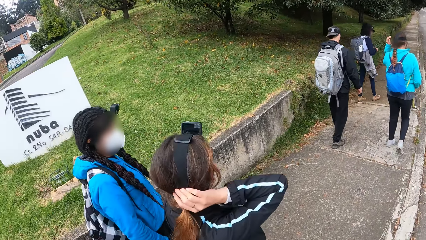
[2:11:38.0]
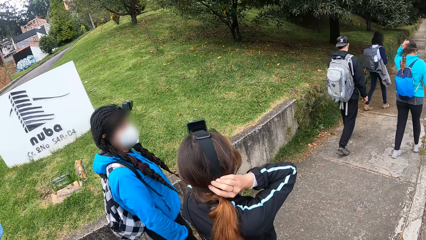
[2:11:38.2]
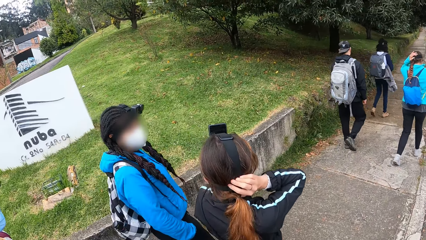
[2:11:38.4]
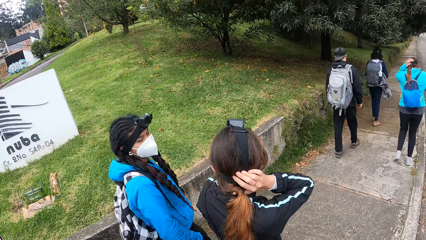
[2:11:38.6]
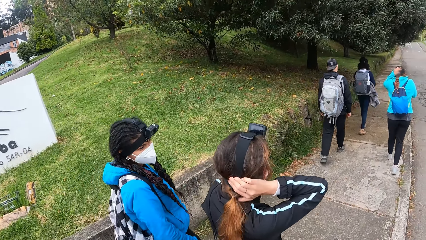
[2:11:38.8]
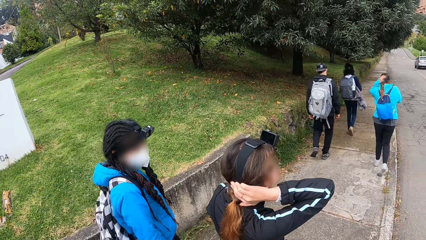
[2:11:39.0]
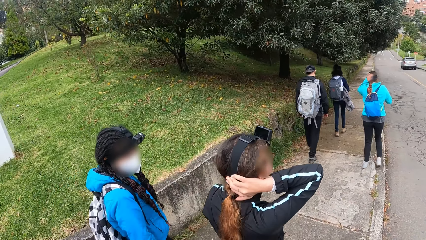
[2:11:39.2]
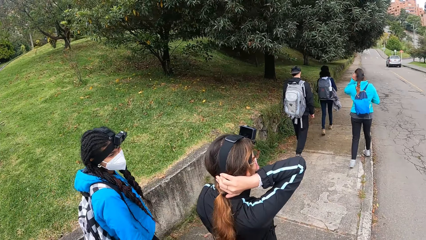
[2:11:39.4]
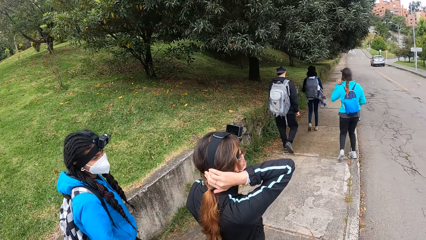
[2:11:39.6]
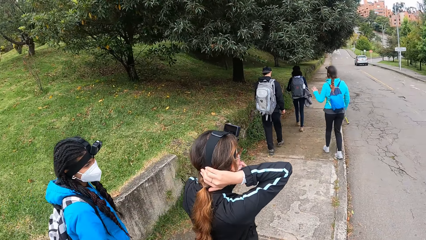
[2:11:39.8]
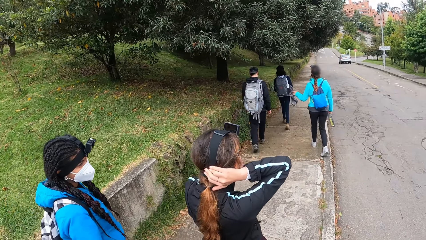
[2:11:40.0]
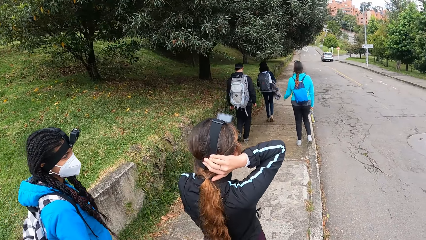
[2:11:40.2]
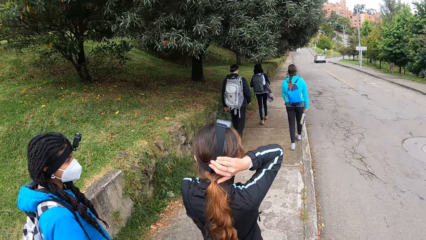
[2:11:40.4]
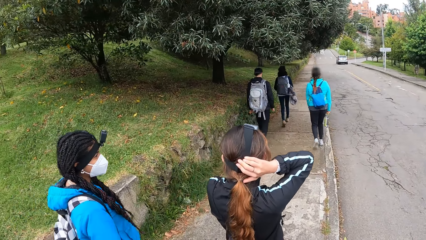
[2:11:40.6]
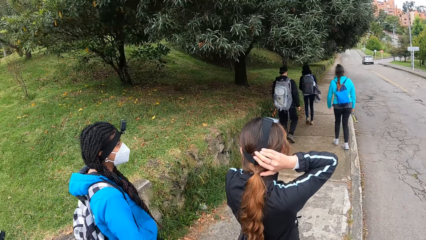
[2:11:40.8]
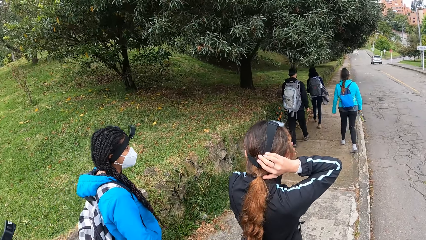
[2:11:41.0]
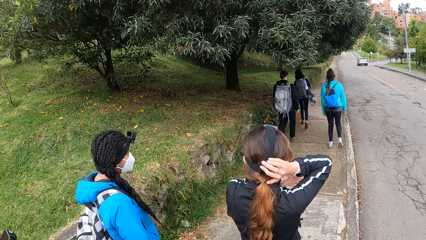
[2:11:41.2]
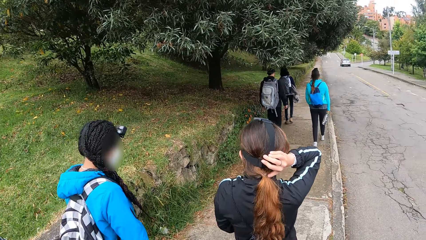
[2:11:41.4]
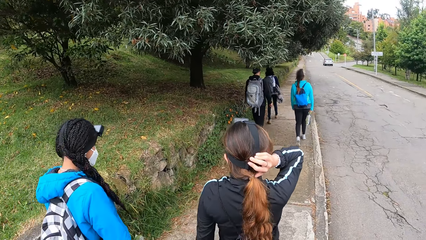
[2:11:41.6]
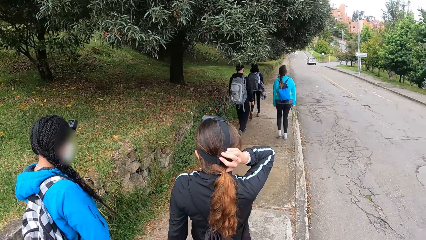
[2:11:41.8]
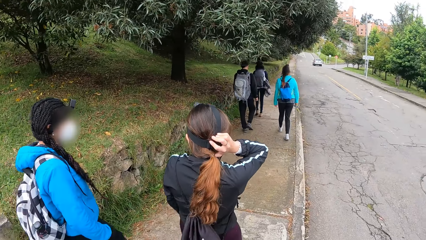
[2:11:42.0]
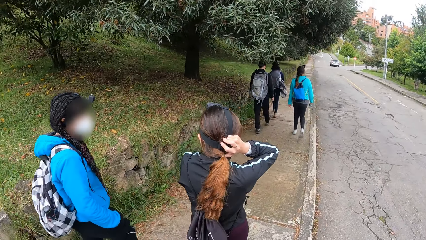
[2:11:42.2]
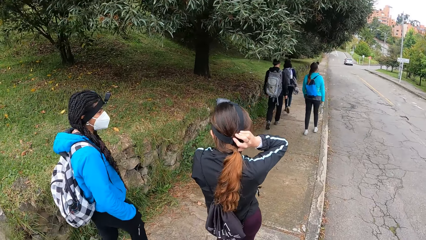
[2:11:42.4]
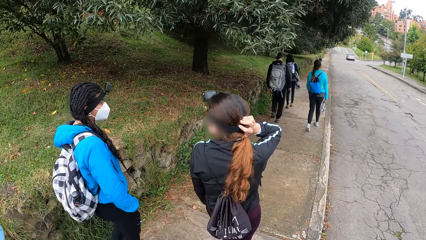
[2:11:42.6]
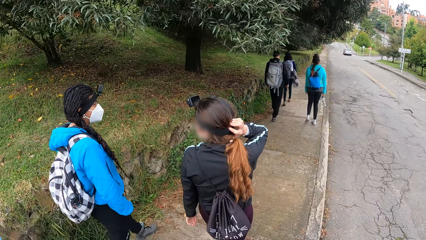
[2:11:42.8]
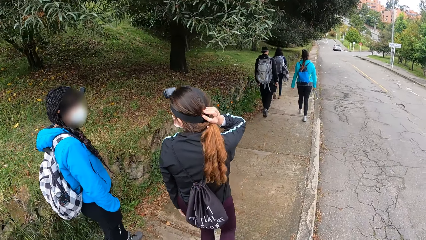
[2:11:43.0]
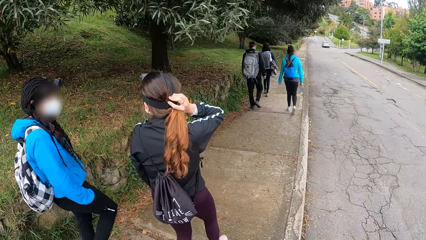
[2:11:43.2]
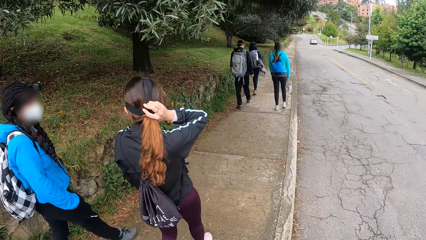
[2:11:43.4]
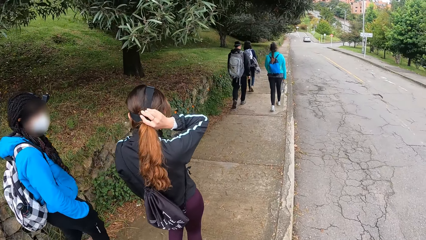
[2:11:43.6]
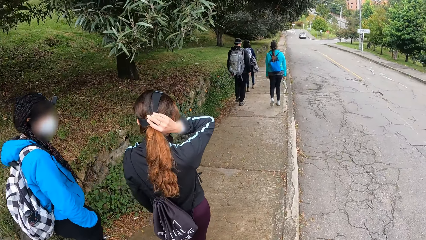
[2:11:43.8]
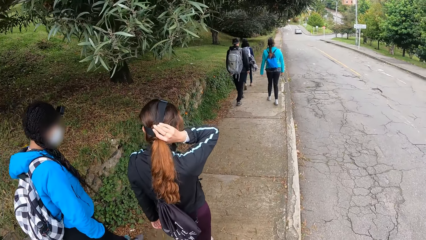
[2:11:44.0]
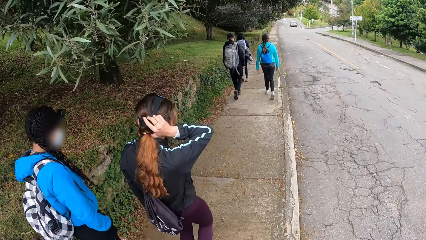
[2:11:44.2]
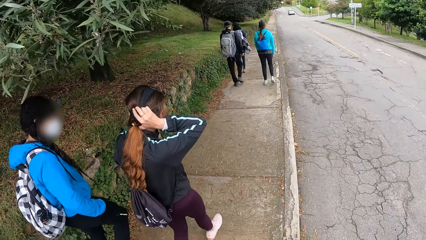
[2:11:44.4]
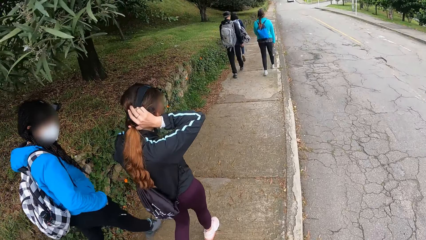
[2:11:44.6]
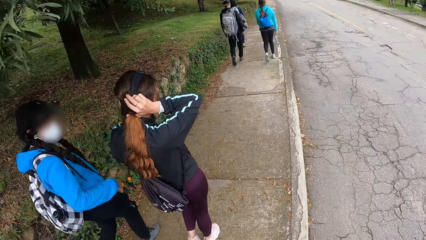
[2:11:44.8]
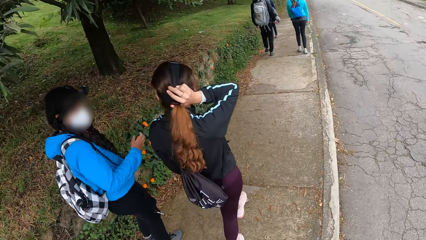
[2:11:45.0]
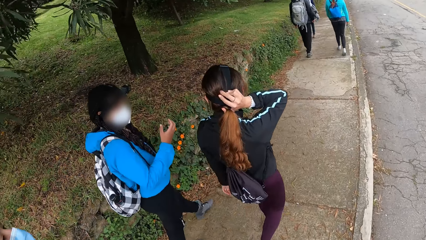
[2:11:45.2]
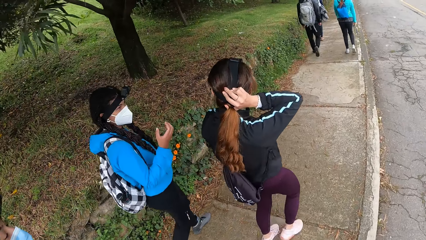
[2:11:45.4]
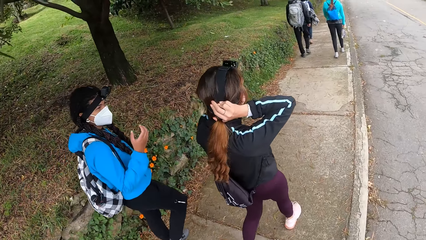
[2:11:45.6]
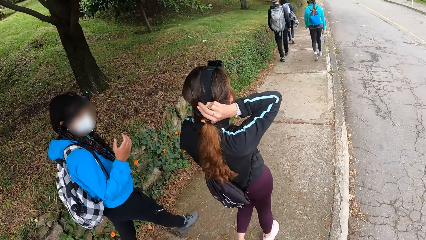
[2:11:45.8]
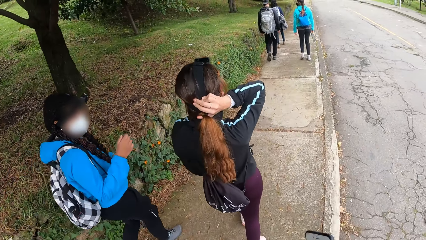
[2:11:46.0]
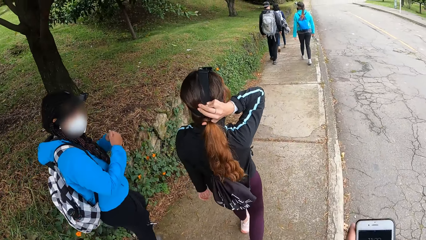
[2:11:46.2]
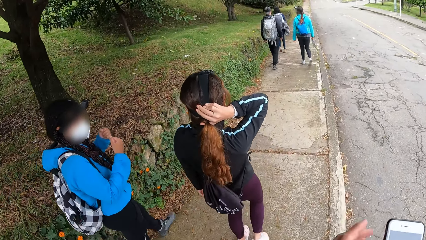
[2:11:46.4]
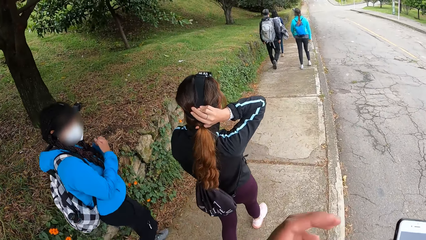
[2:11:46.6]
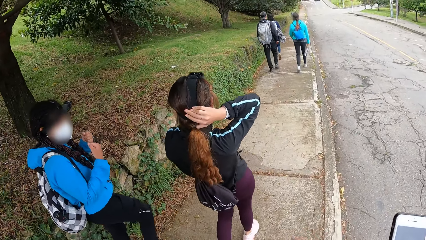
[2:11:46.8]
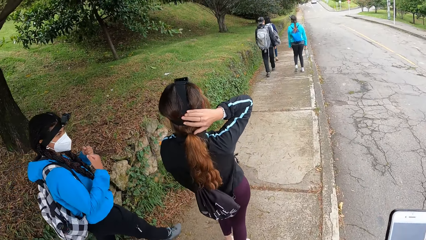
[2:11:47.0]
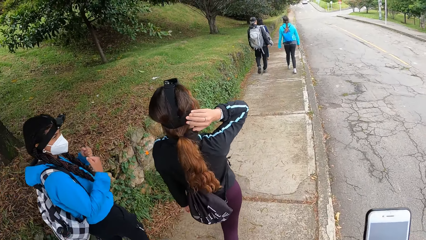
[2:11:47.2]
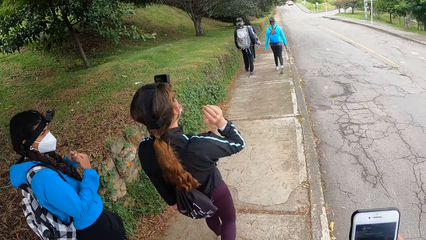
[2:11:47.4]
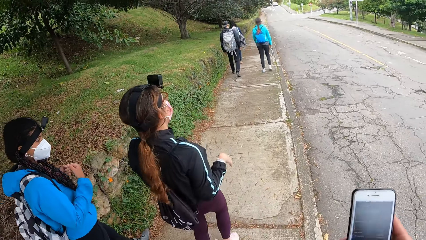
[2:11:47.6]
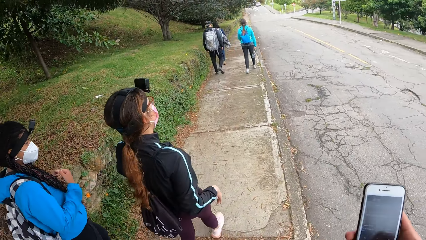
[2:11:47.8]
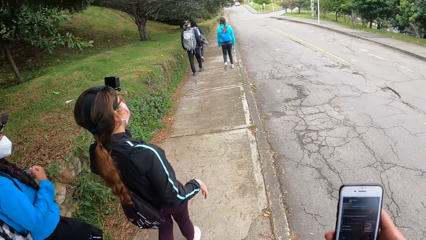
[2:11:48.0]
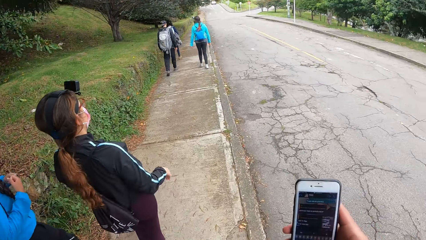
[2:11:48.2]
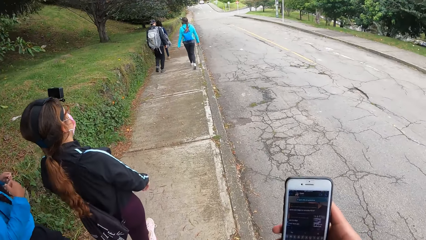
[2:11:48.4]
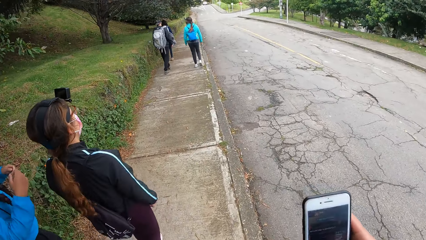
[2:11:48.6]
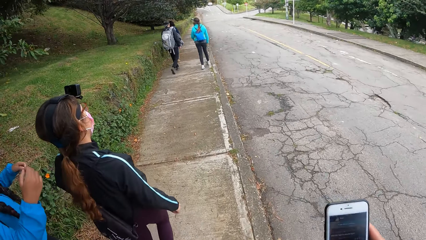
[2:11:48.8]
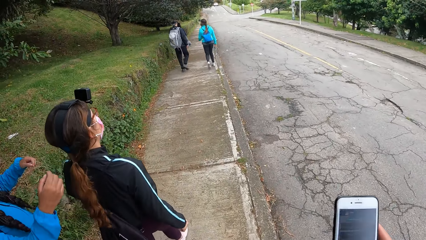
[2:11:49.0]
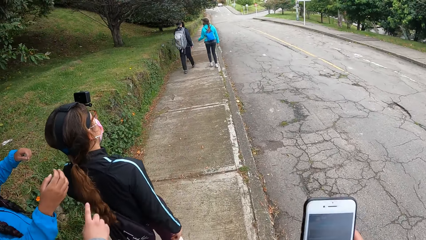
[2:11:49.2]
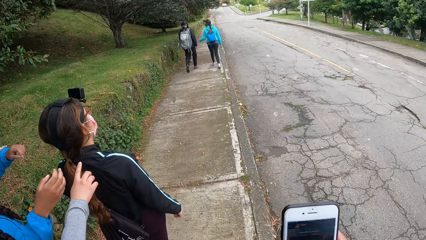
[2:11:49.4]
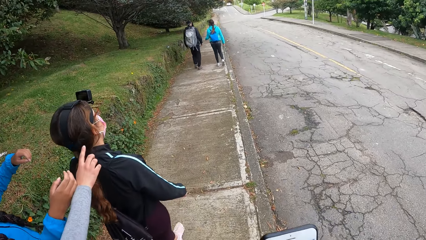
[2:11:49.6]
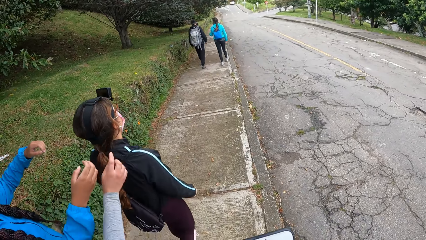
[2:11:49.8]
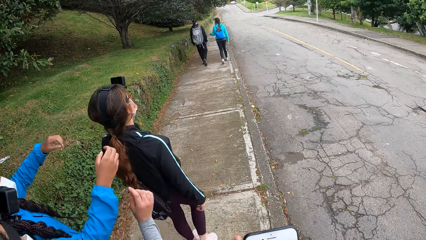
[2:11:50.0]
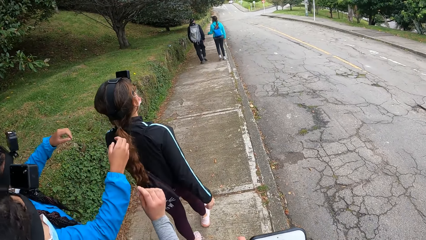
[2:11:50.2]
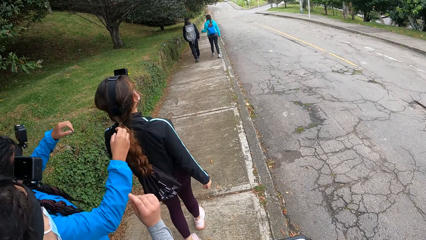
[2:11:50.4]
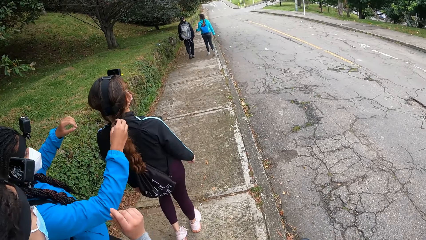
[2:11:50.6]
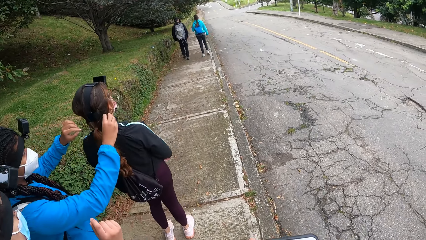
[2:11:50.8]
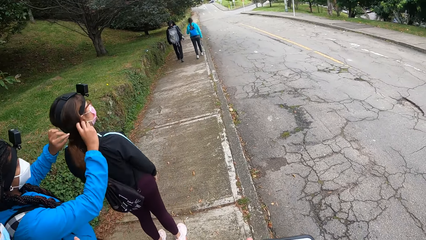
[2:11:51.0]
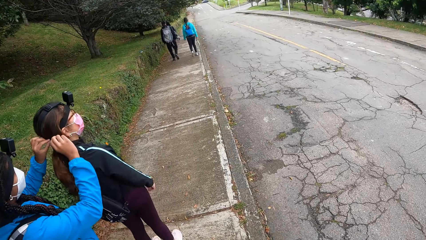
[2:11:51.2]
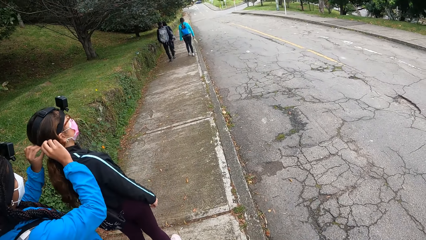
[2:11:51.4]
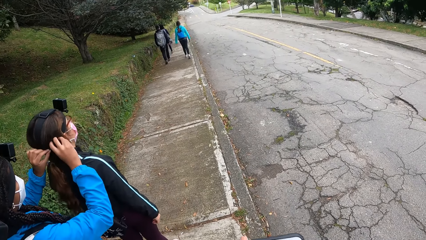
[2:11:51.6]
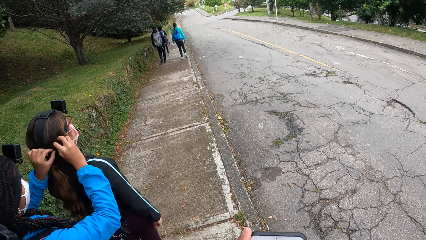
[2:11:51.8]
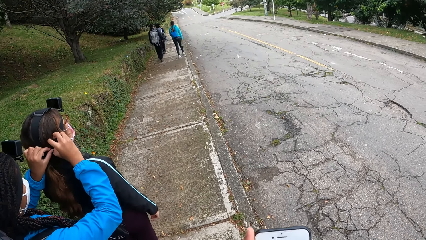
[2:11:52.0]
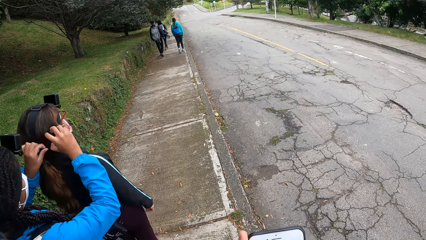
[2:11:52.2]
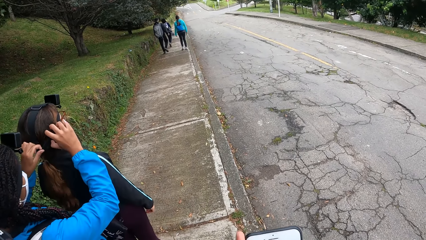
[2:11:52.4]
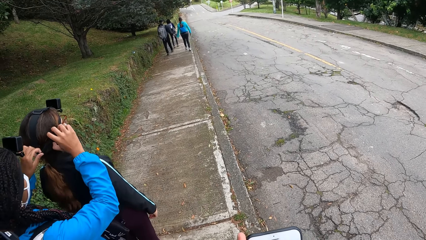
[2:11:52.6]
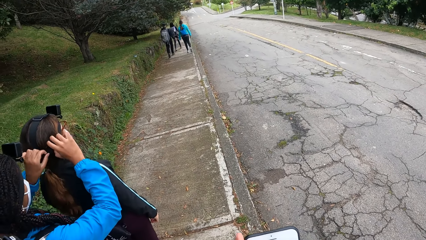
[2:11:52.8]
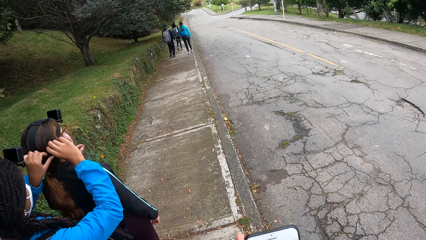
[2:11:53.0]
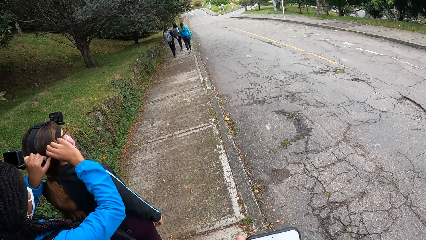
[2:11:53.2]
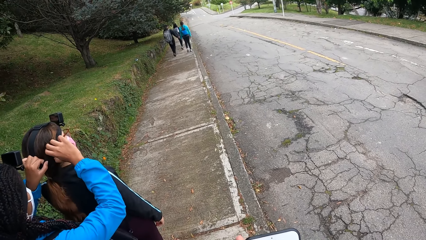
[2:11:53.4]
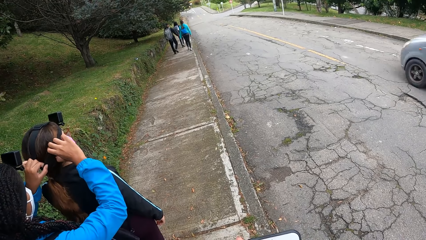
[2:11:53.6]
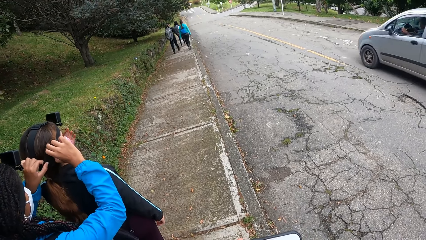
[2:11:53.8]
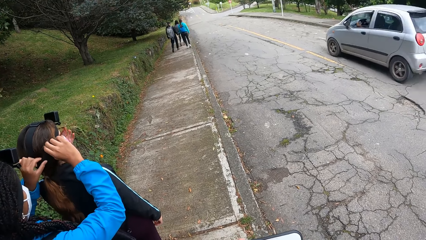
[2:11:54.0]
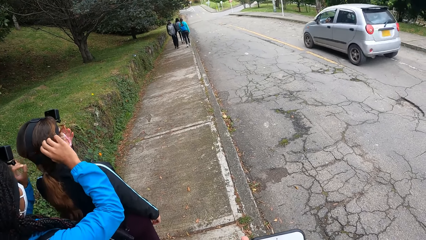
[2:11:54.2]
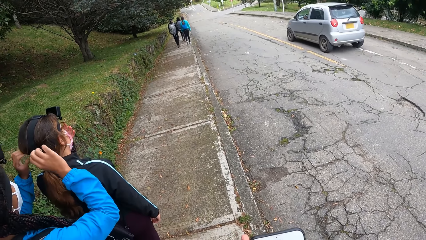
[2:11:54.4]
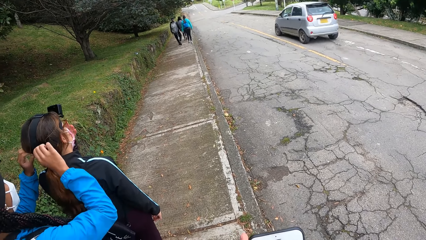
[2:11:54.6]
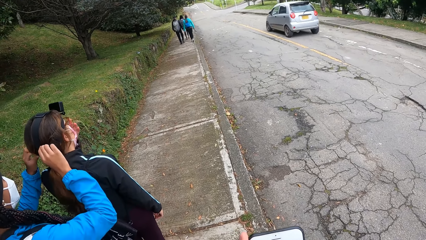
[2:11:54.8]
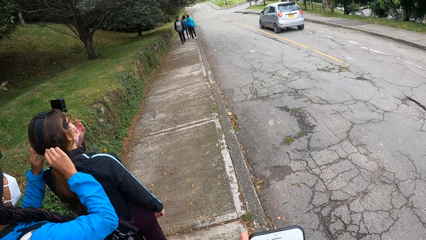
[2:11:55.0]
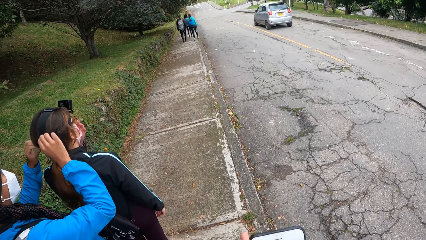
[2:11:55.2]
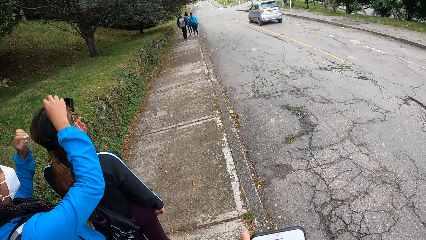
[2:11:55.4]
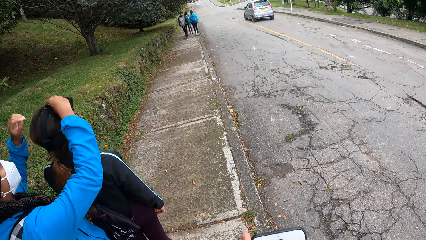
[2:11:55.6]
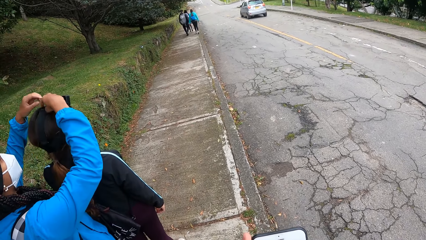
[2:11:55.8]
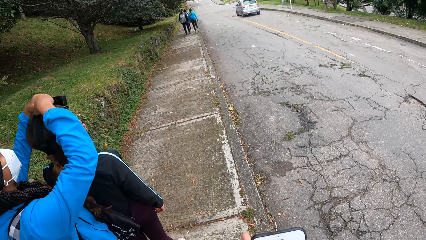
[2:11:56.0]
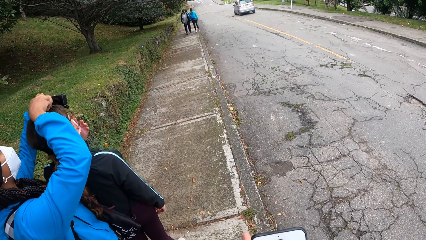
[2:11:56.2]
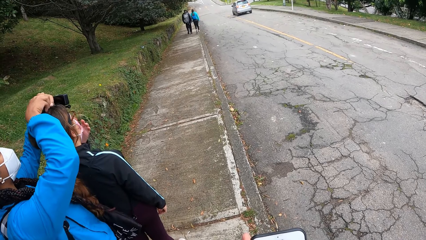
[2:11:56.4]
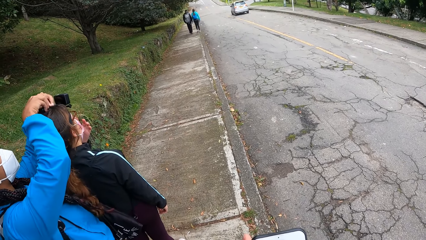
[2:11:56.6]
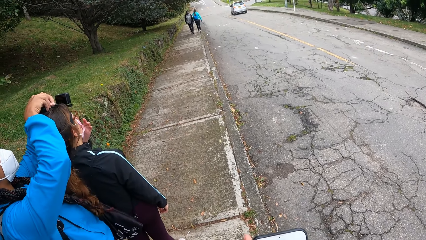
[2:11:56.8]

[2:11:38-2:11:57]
The camera wearer holds the phone in his left hand. He passes the phone from his left hand to his right hand. A woman removes her right hand from the camera band on her head. Another woman points to the first woman with her left hand. A third woman adjusts the camera band on the first woman's head with her hands. A grey car drives past the camera wearer.
